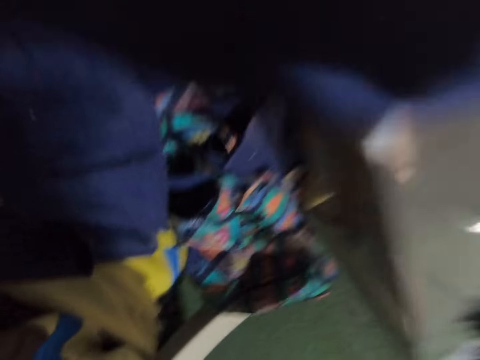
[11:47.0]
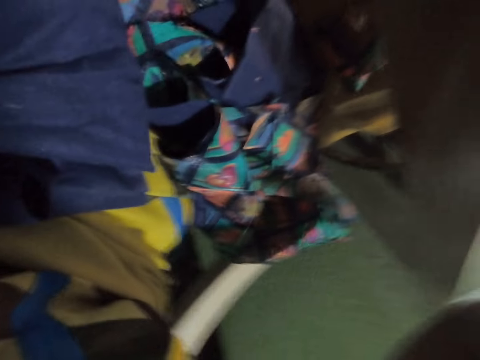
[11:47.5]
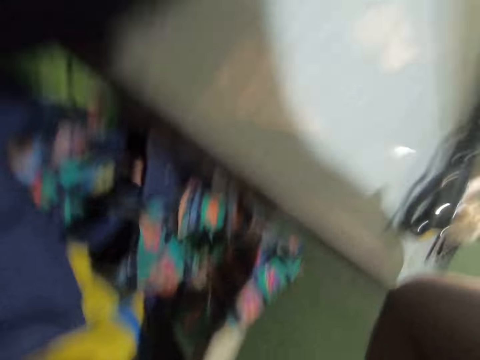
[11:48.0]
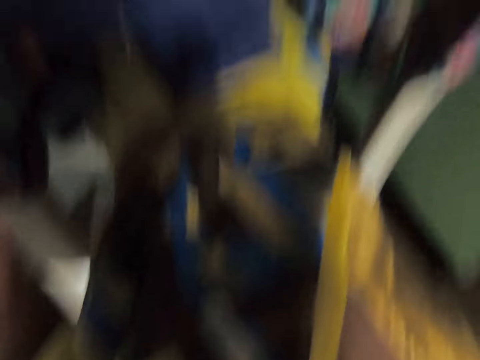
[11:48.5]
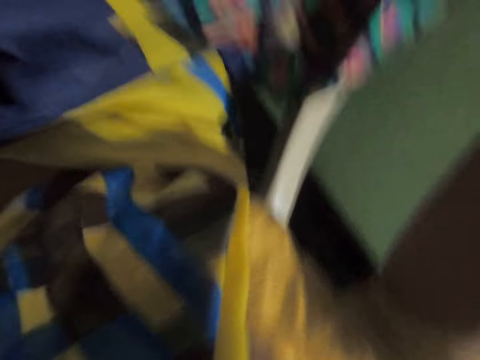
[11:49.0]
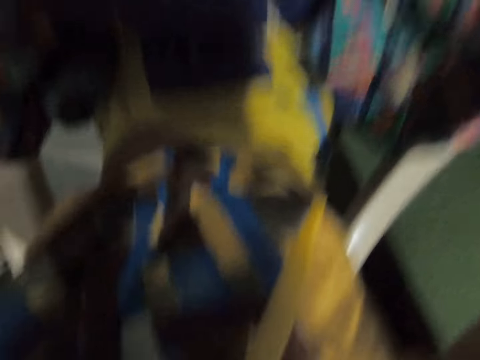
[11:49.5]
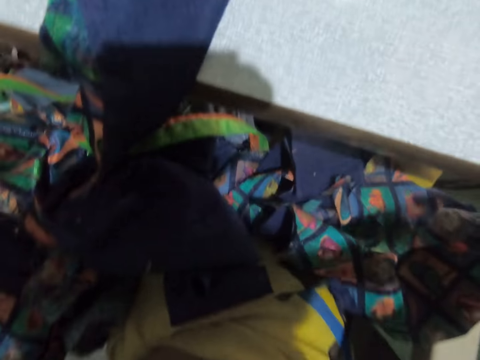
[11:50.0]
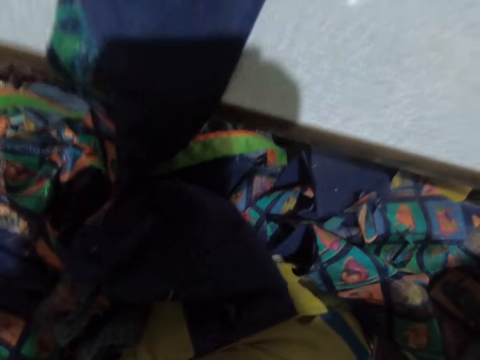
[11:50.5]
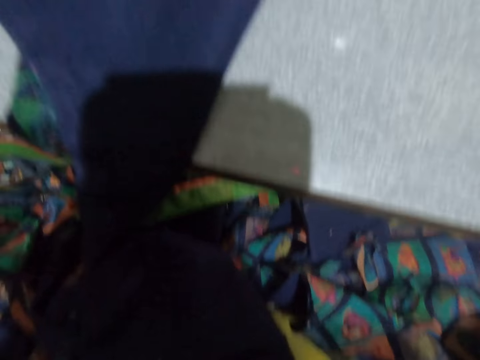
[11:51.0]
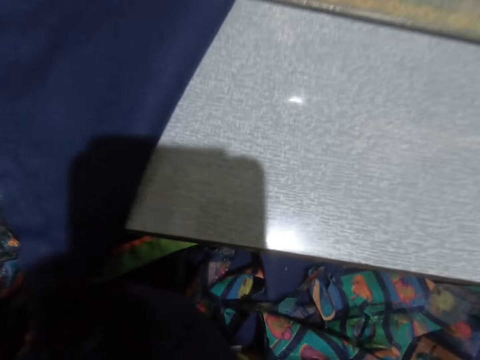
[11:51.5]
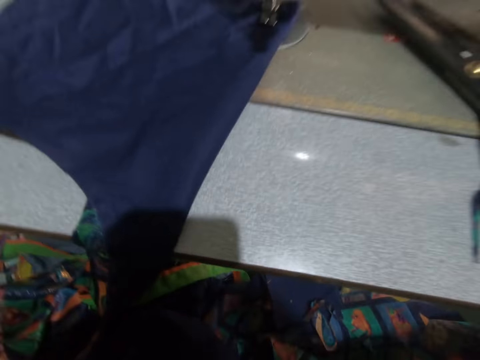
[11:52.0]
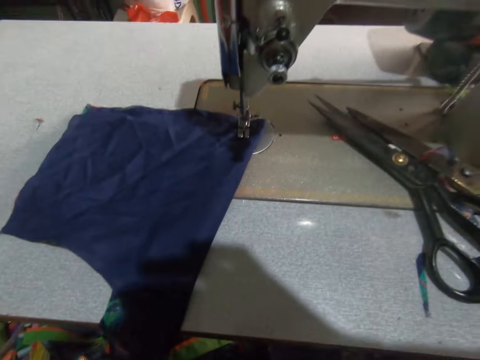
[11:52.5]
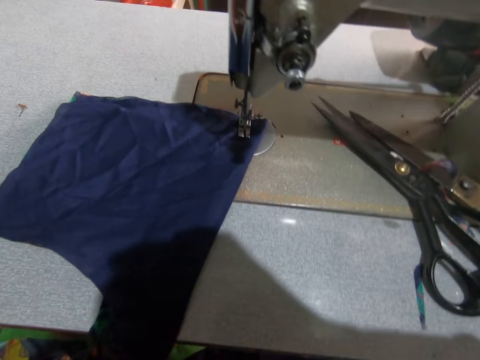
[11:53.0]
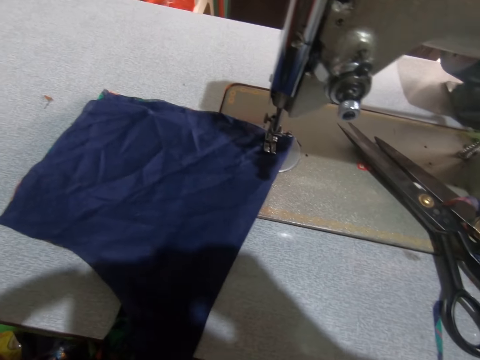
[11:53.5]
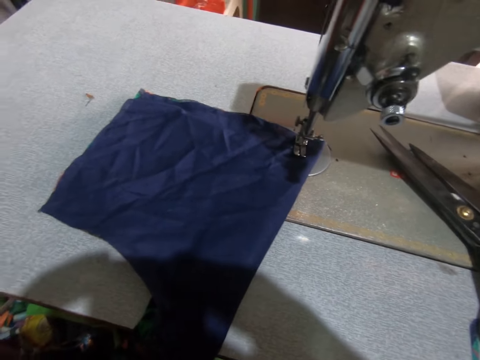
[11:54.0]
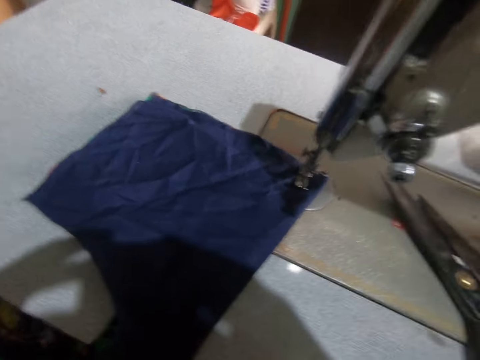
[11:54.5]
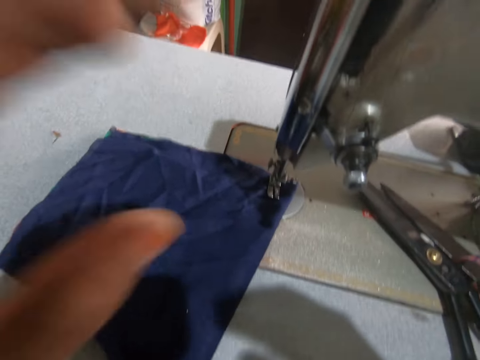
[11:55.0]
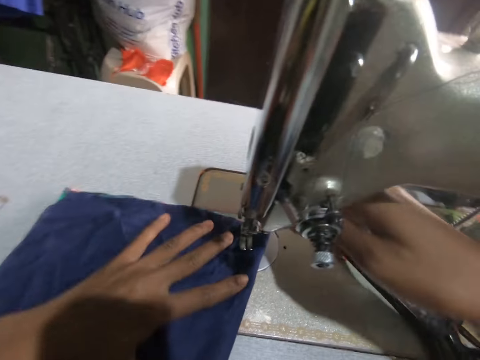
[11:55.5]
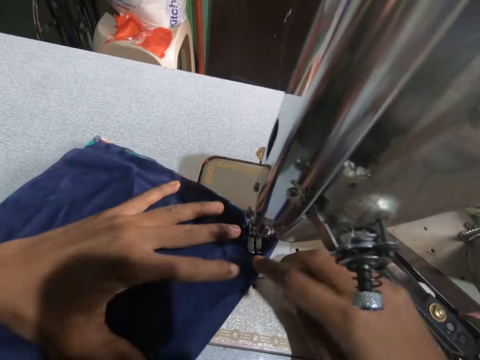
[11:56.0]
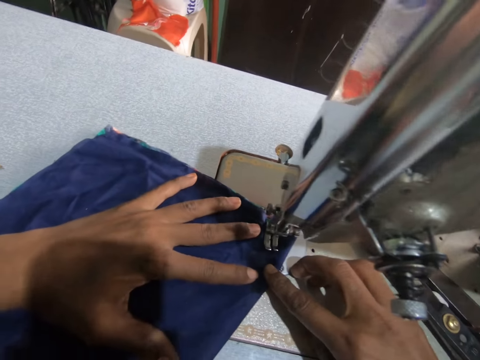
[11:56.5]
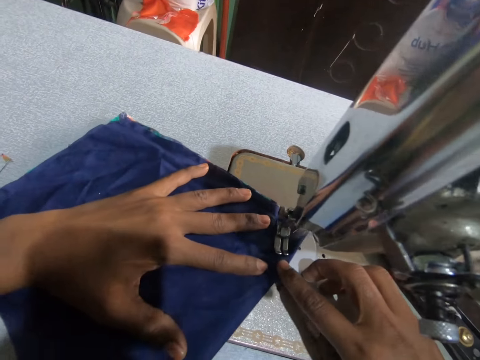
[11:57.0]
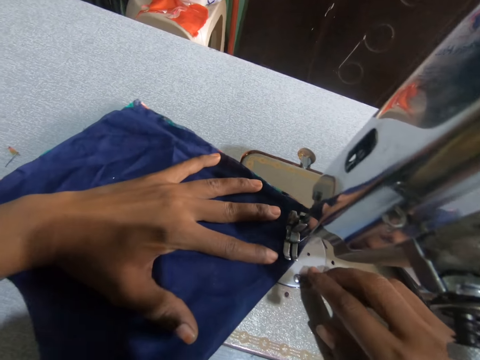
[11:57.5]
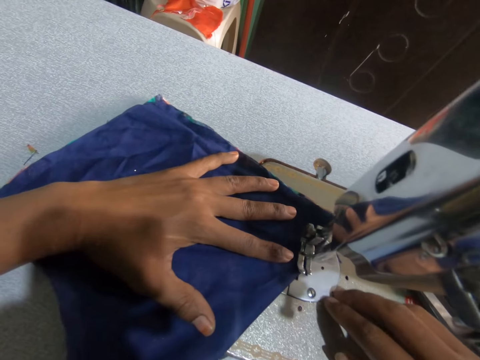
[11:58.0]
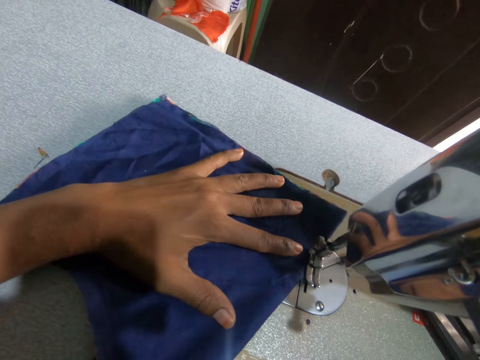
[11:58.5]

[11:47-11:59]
The camera wearer moves the fabric with the hand. They sew the fabric.

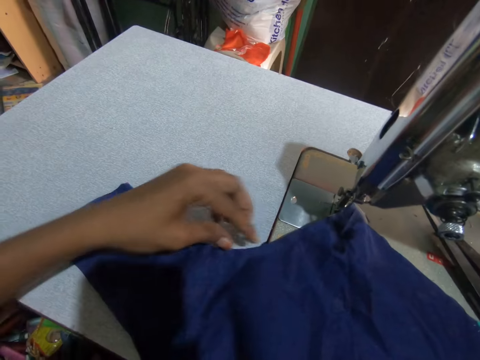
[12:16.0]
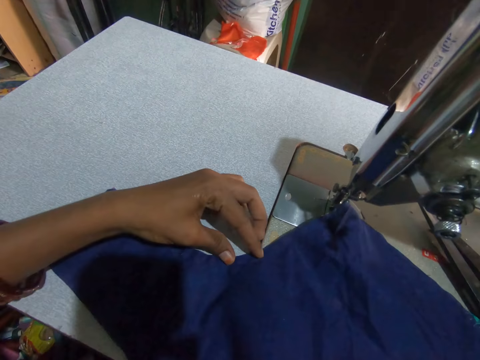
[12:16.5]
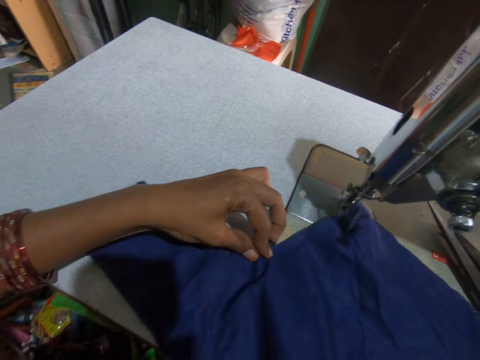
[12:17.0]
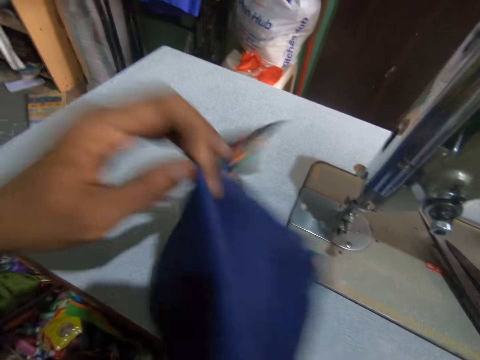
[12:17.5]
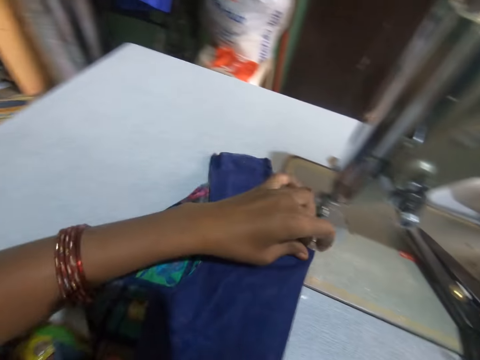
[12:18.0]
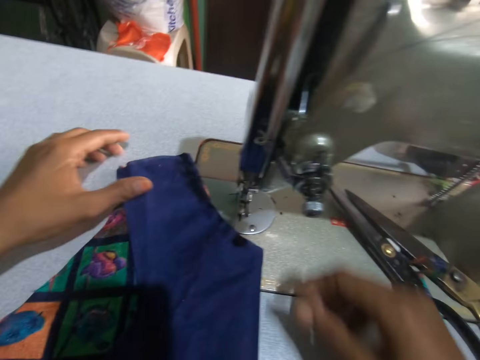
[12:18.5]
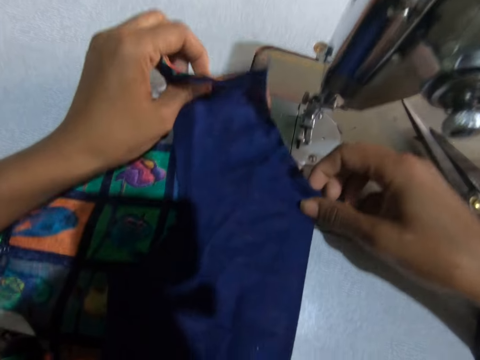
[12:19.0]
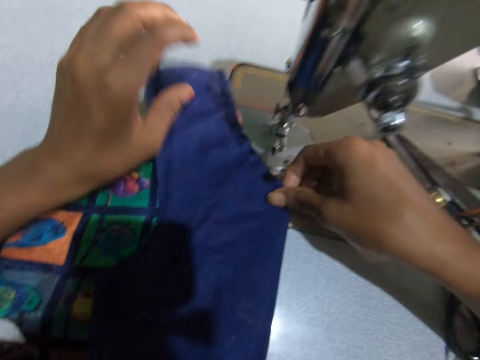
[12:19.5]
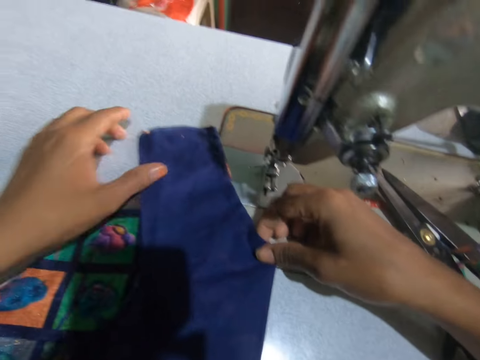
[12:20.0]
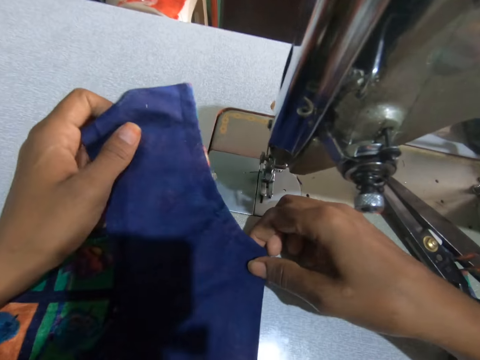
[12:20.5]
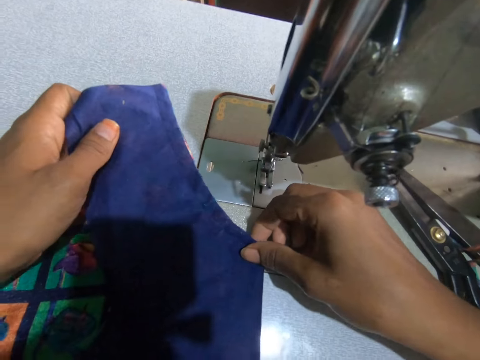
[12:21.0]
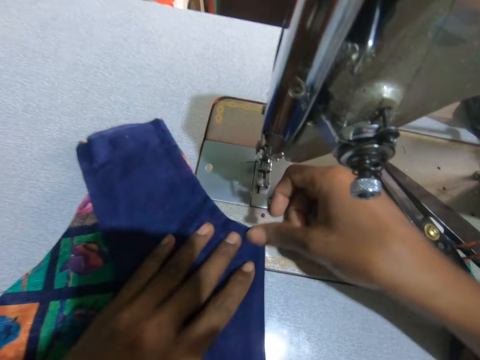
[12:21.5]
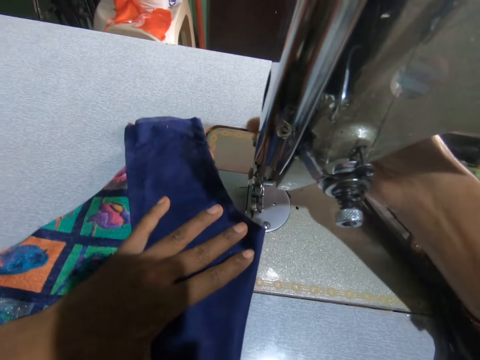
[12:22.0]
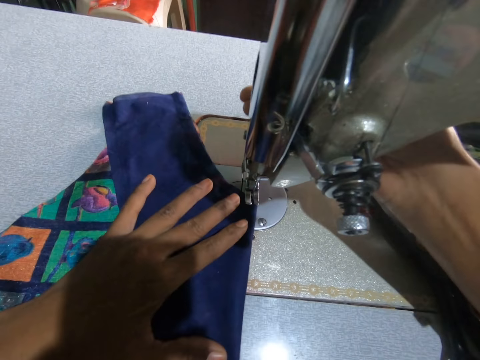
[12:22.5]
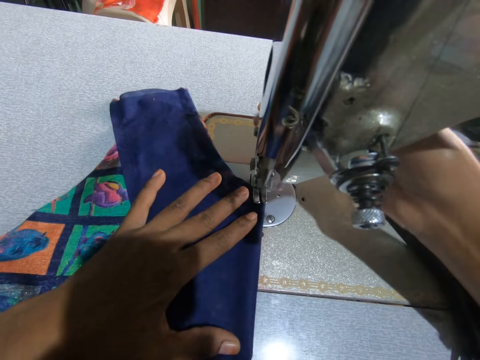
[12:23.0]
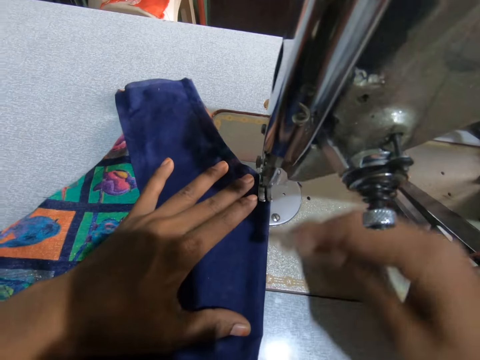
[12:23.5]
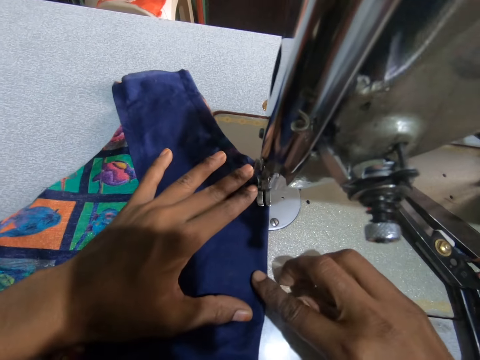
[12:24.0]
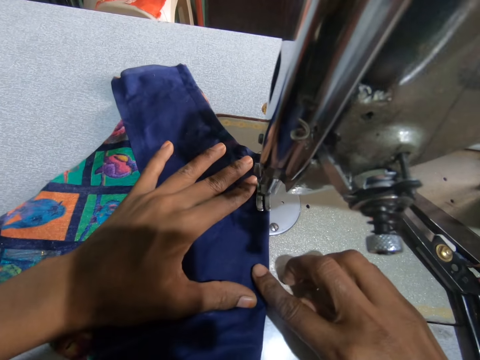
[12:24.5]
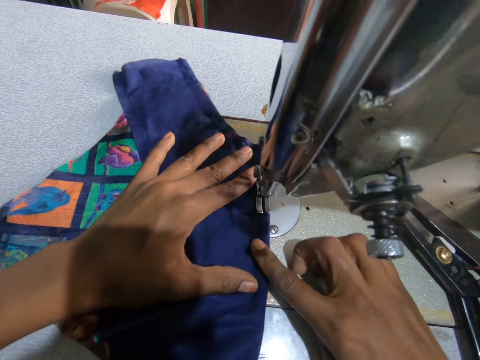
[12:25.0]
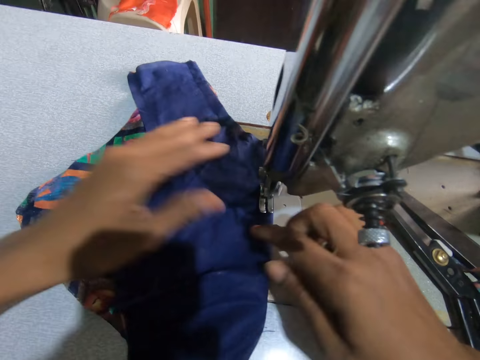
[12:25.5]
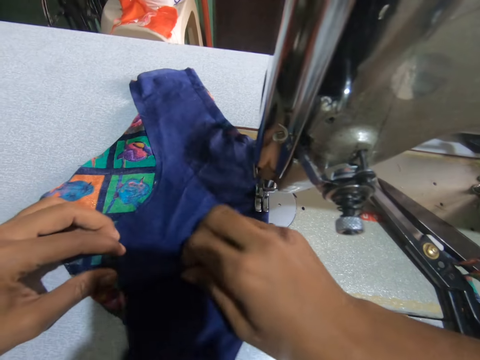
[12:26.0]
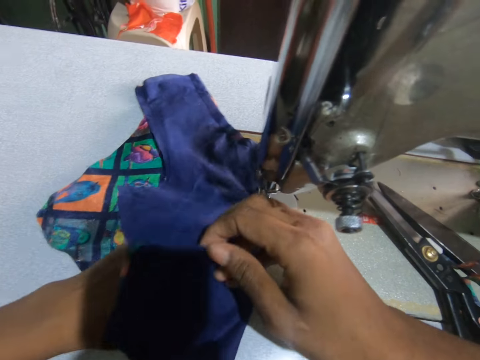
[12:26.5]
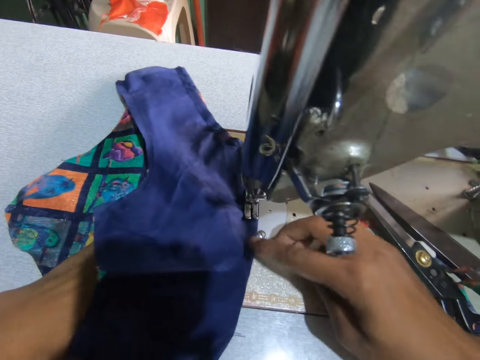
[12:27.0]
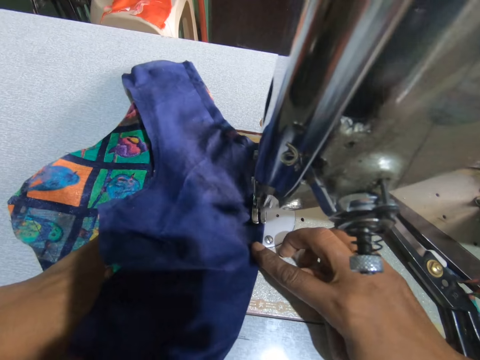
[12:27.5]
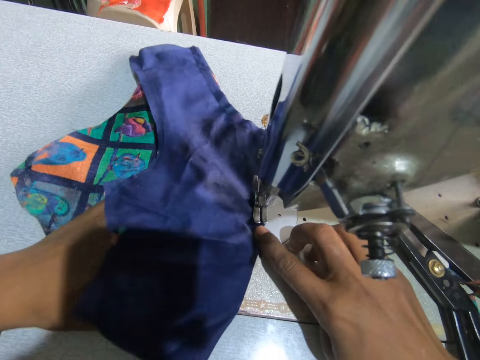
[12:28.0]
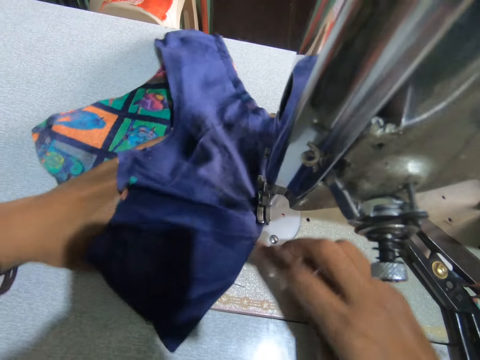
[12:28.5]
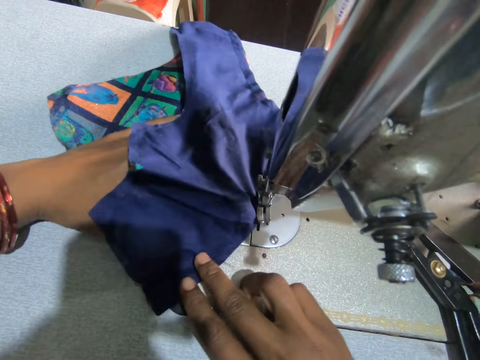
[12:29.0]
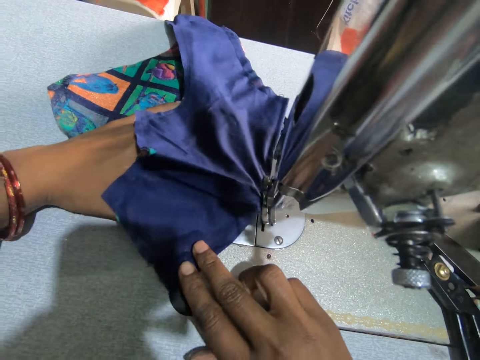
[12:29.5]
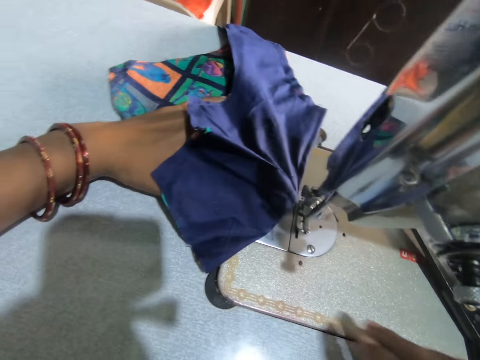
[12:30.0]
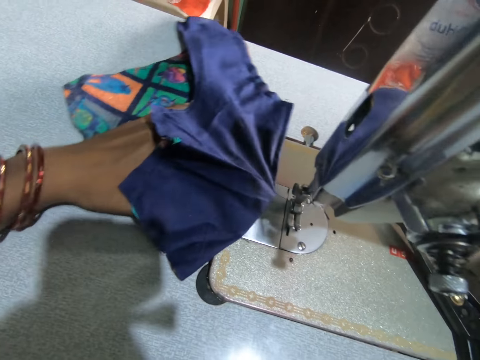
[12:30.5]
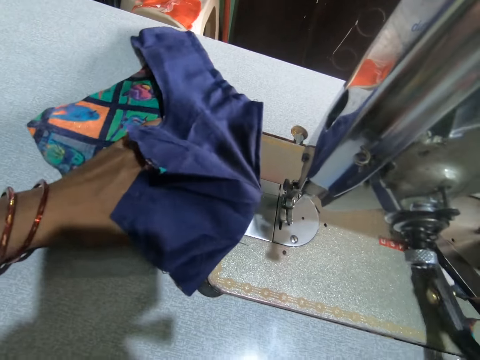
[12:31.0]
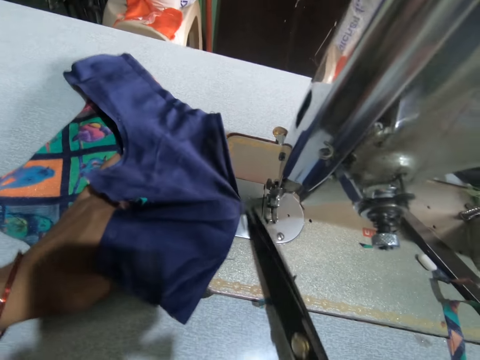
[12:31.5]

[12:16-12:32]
The camera wearer folds the fabric. They sew the fabric.
